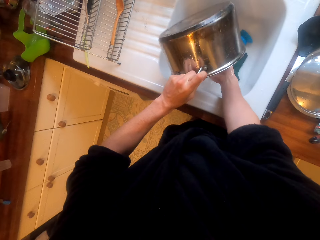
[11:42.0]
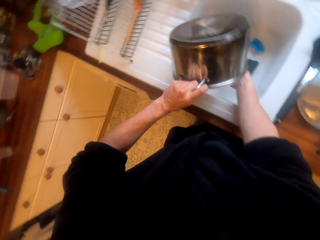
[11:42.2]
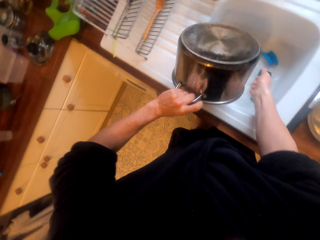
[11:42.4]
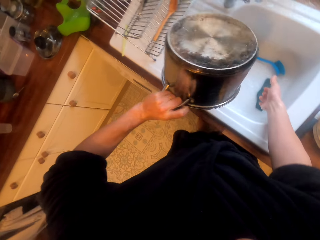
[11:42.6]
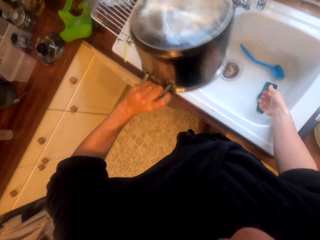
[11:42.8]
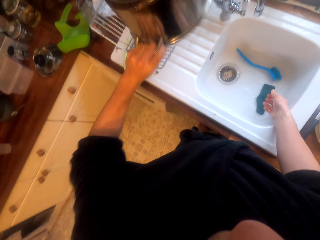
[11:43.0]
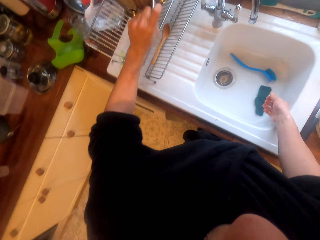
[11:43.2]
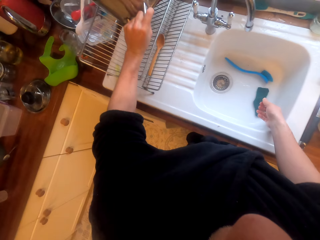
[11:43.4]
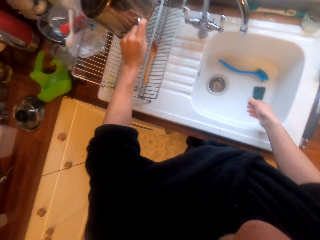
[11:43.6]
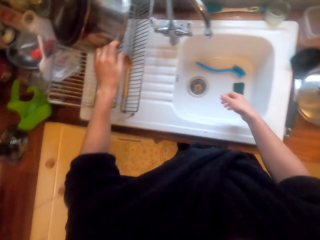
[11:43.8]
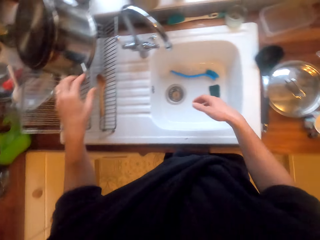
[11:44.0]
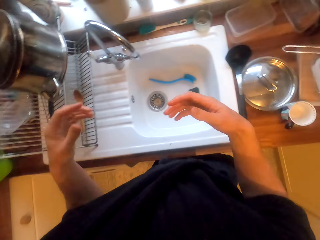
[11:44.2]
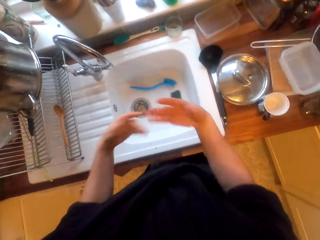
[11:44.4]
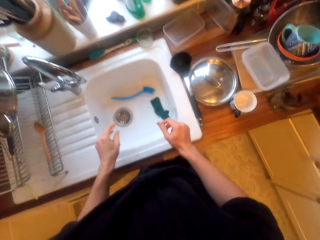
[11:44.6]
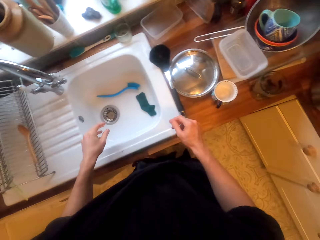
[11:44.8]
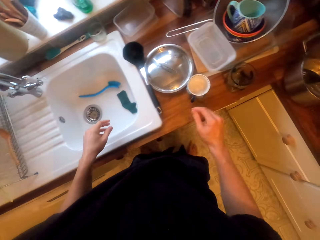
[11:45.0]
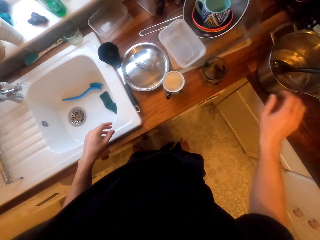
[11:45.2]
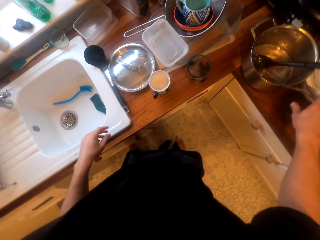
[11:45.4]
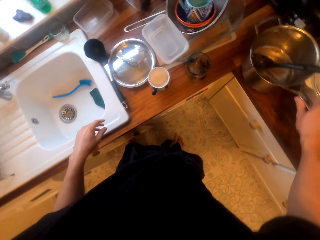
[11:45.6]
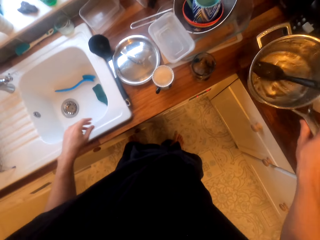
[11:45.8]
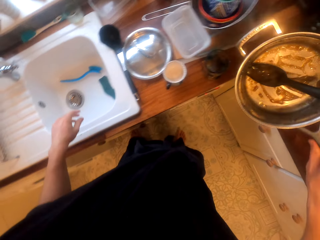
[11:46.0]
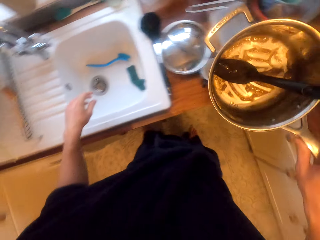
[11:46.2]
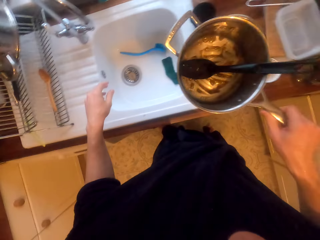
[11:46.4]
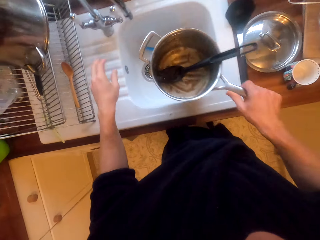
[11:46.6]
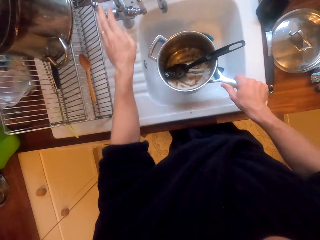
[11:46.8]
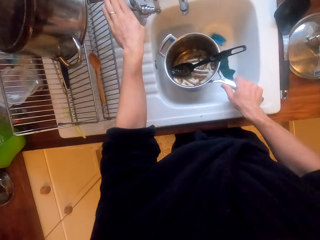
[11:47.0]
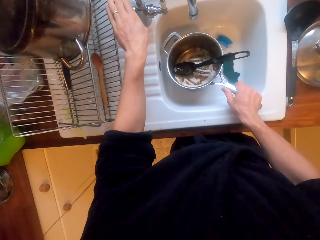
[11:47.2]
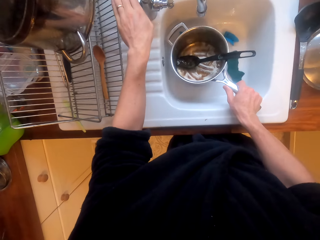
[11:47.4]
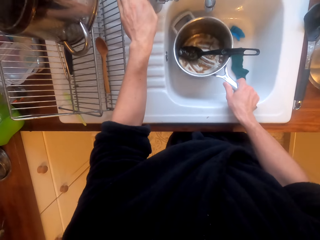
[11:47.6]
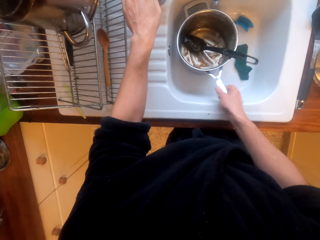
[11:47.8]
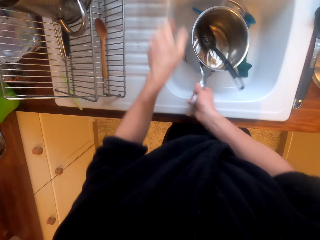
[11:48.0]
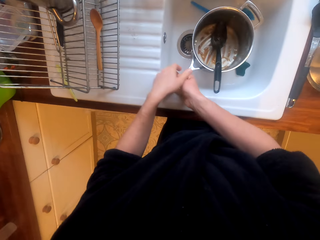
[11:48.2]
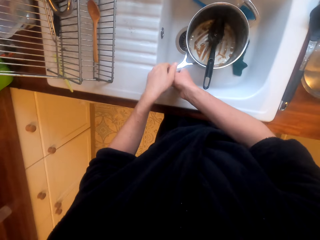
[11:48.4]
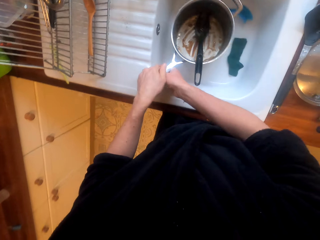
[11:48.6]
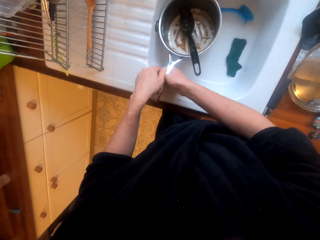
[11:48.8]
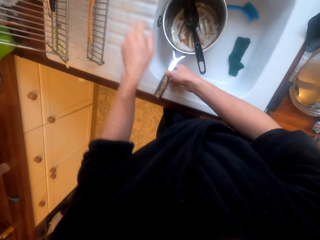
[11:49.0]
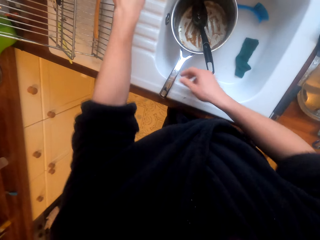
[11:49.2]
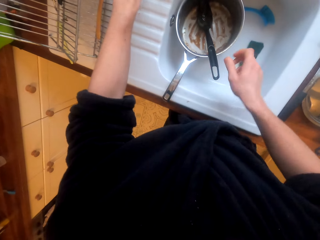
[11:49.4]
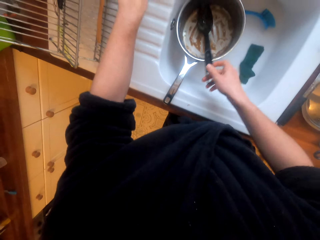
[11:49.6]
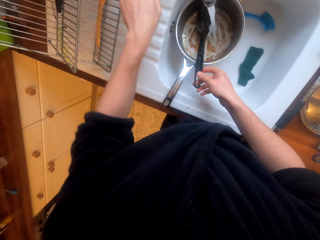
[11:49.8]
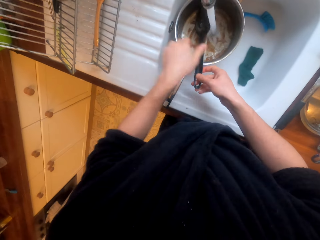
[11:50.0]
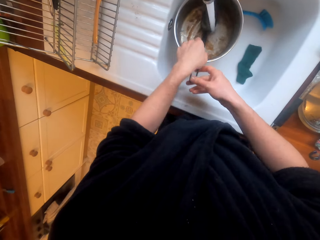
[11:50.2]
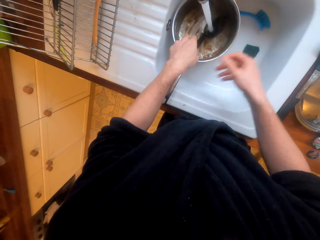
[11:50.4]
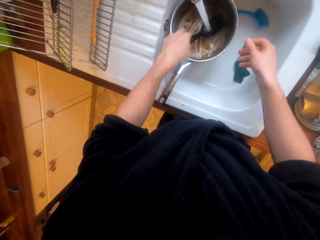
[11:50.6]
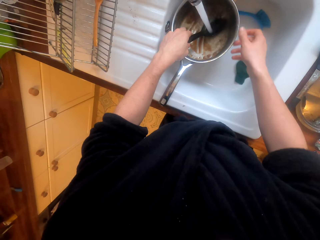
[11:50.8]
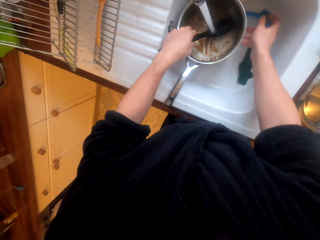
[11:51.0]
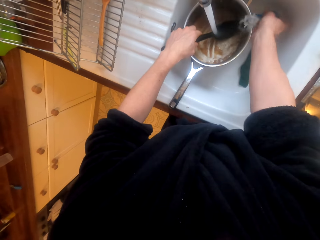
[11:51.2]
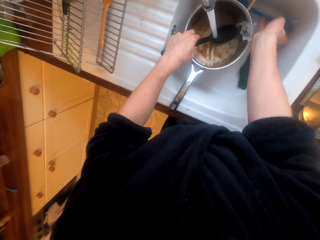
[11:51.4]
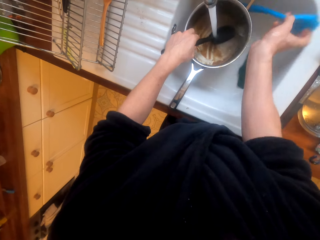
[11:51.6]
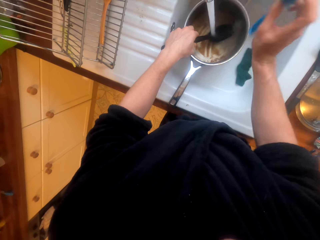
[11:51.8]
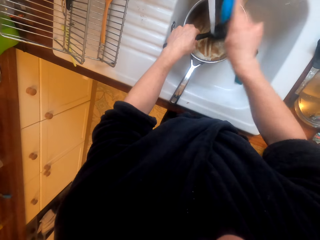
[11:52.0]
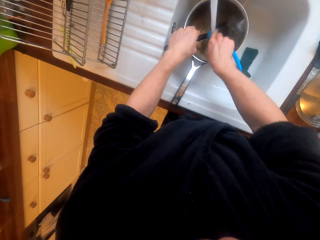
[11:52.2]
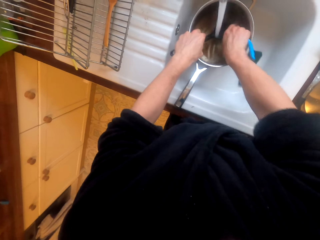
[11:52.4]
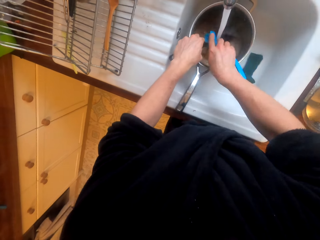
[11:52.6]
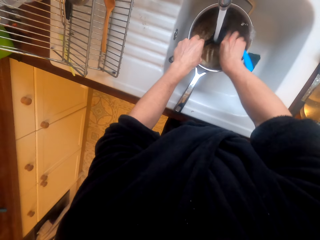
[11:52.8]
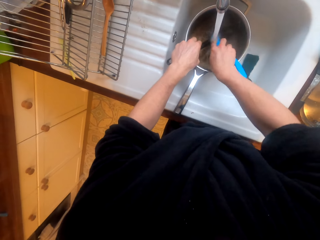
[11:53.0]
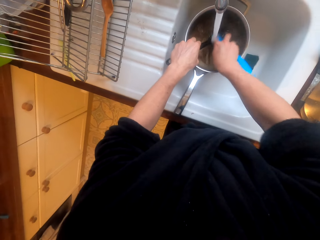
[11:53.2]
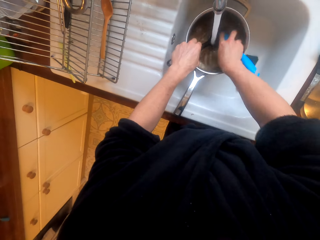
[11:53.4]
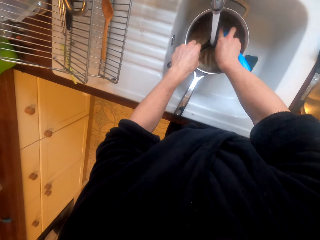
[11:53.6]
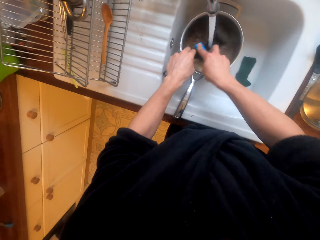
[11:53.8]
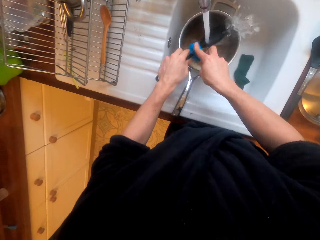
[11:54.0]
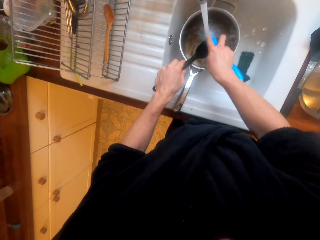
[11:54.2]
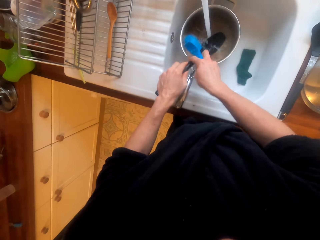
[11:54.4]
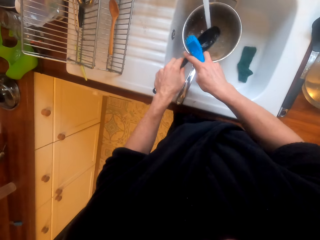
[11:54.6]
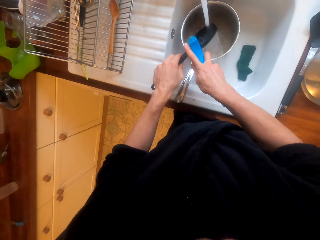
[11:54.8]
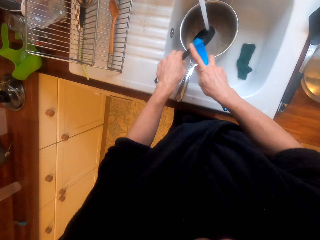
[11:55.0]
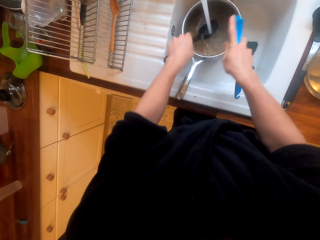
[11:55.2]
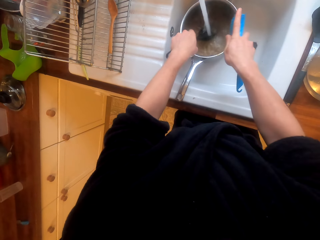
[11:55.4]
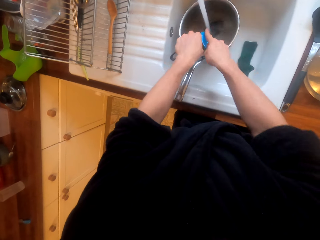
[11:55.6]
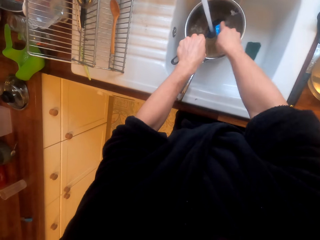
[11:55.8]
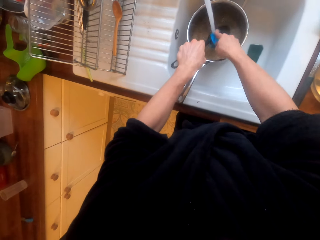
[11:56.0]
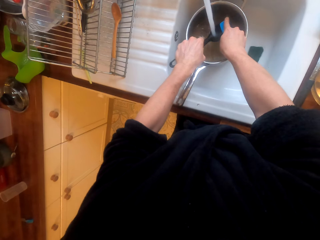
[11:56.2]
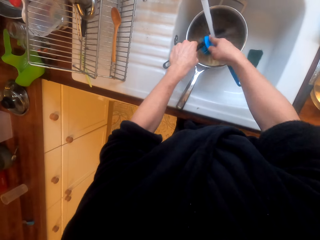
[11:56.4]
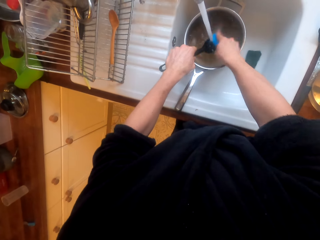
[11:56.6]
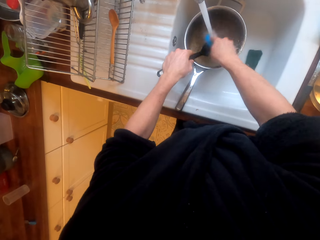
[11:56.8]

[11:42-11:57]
The camera wearer puts the pot on the rack. They pick up another pot. They put the dirty pot in the sink. They open the tap, touch a spoon, pick up the brush and scrub the spoon with the brush.

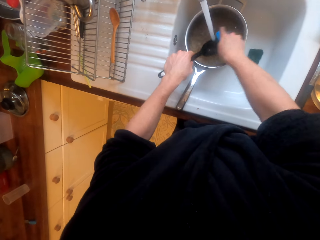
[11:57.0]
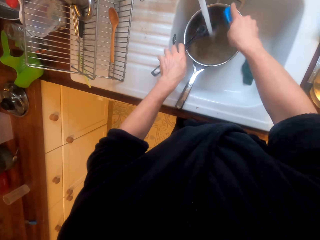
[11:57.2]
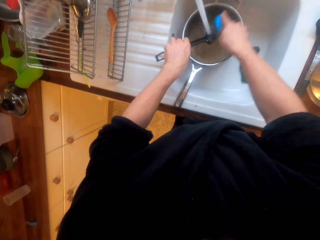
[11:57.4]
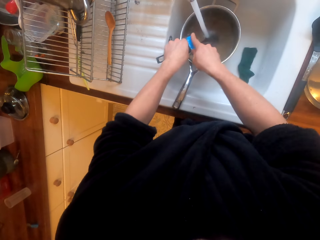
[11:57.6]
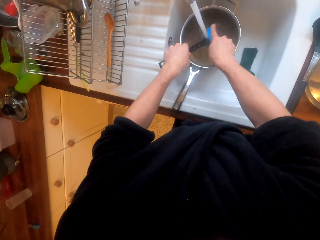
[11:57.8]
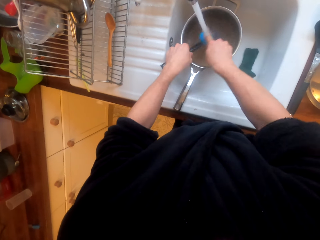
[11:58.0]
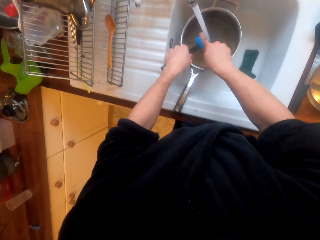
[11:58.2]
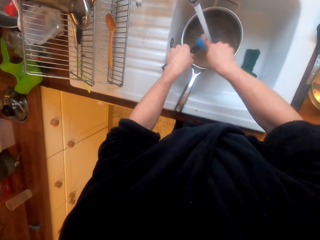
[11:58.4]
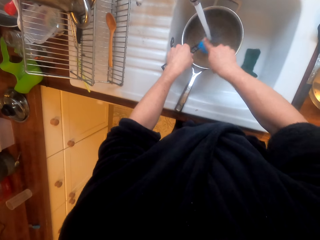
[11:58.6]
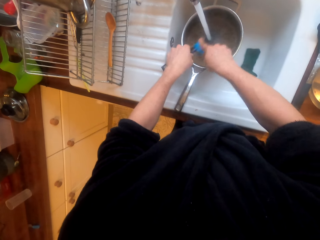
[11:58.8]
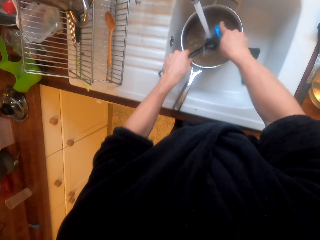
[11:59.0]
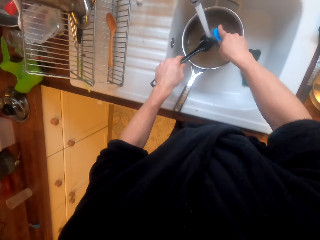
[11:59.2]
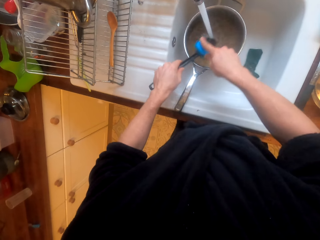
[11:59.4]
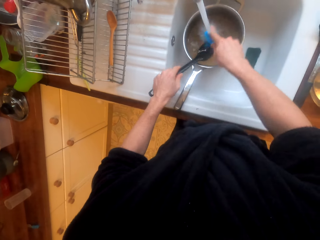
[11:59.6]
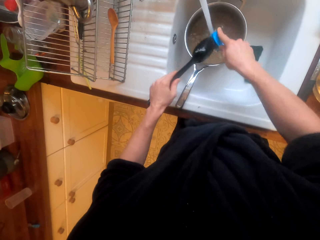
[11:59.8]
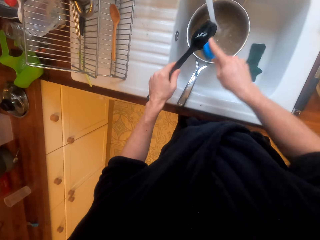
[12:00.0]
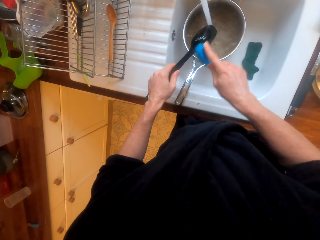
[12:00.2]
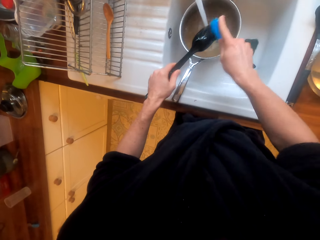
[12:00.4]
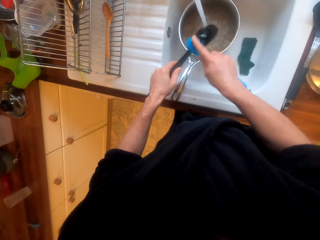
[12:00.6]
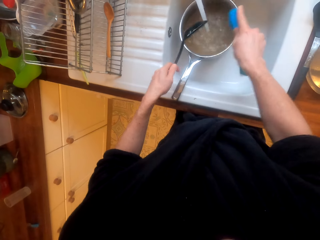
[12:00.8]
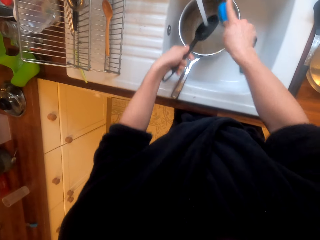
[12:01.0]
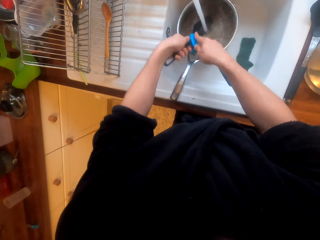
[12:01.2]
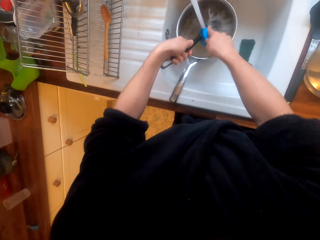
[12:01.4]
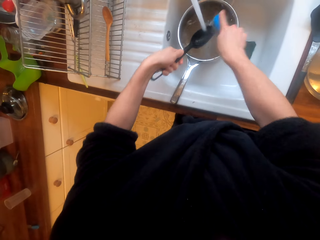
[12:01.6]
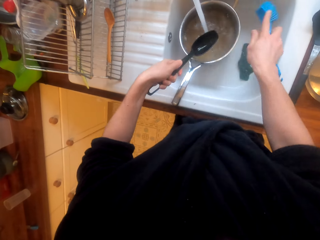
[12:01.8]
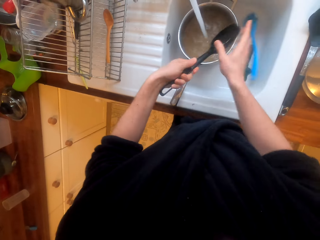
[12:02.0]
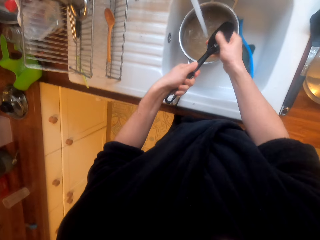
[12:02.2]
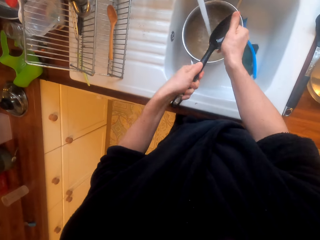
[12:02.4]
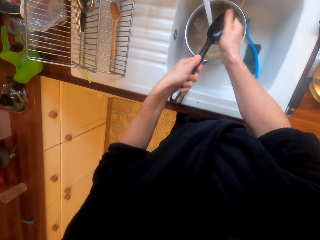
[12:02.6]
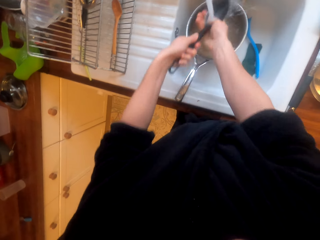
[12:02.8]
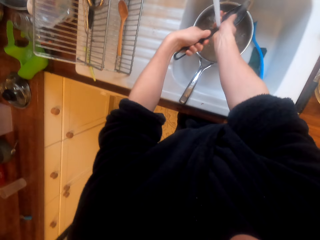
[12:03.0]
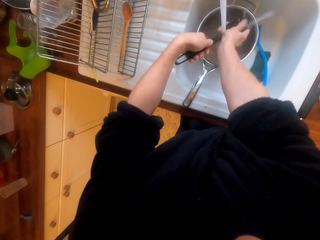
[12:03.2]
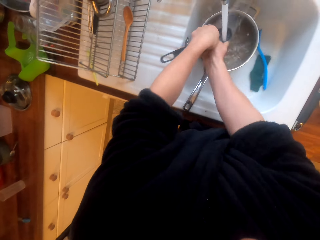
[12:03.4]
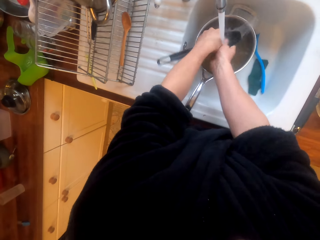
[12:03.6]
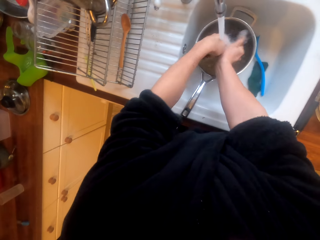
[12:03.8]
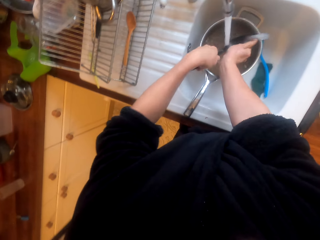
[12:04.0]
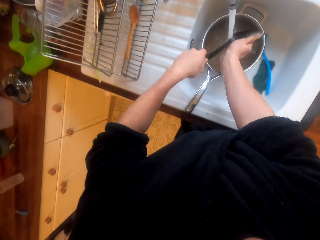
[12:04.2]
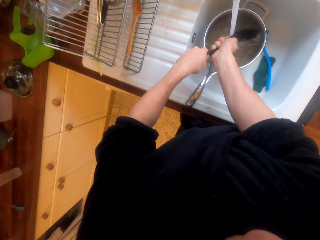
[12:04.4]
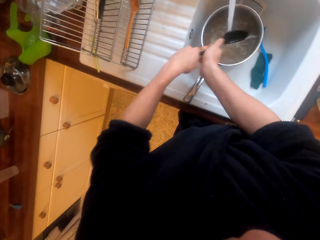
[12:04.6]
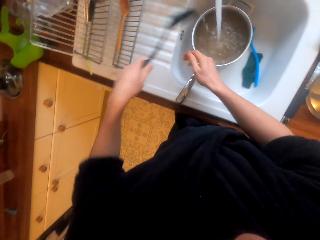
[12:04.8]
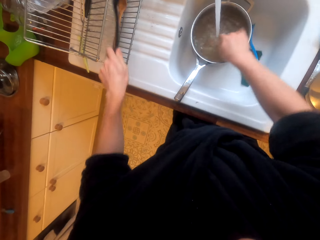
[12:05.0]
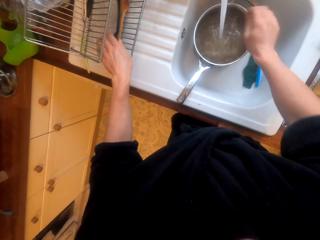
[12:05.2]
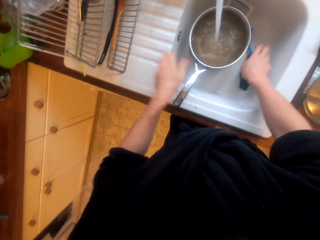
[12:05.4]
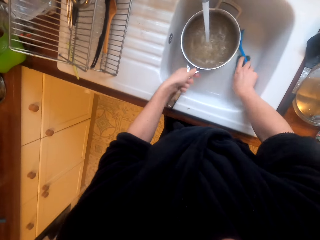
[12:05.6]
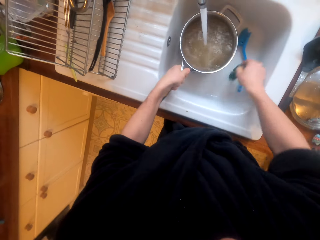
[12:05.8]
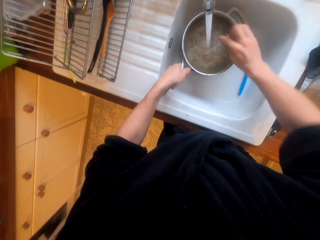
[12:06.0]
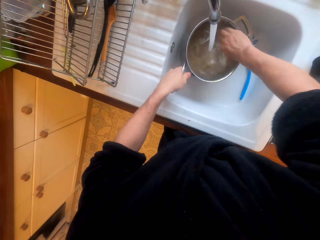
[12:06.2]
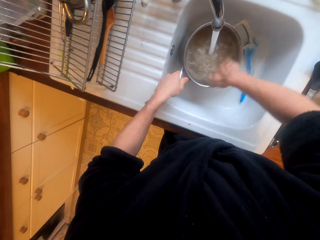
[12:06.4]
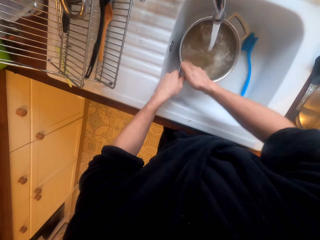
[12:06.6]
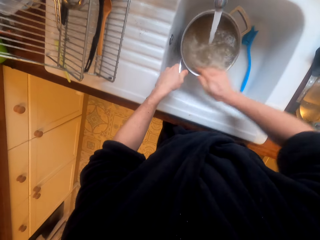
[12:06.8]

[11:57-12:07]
The camera wearer puts the brush in the sink. They wash the spoon. They put the spoon on the rack. They scrub the pot with the scrubber.
